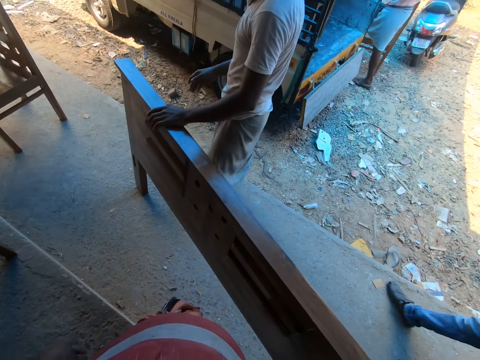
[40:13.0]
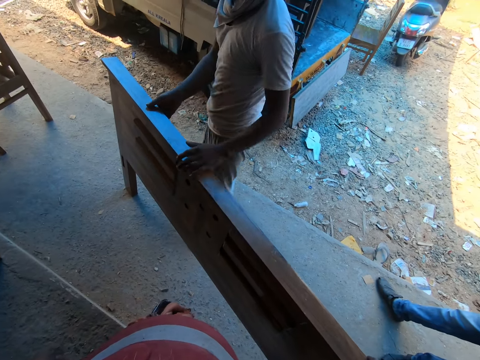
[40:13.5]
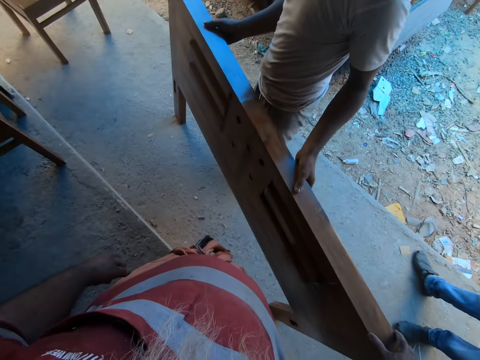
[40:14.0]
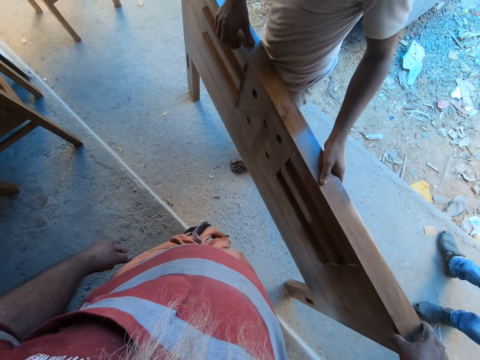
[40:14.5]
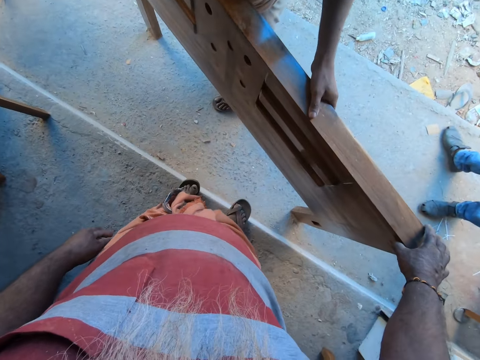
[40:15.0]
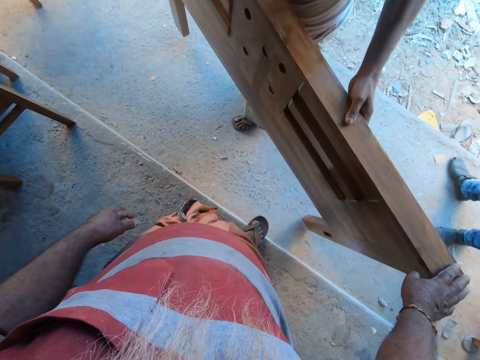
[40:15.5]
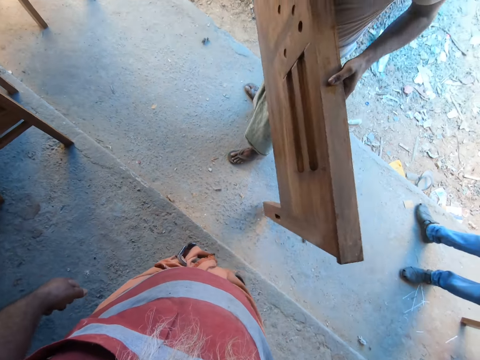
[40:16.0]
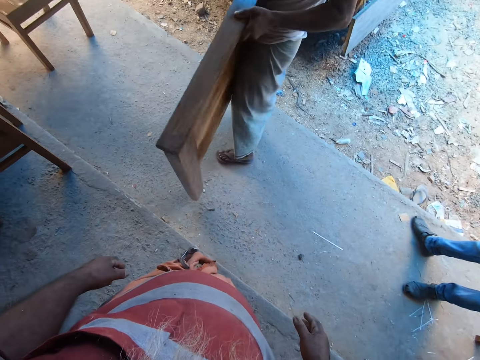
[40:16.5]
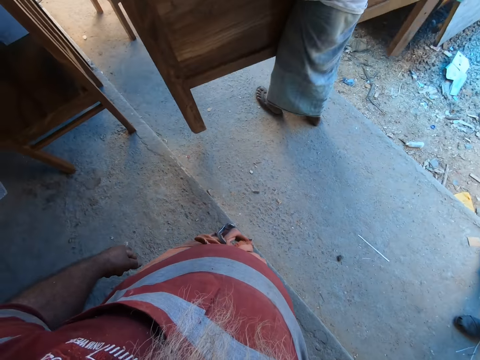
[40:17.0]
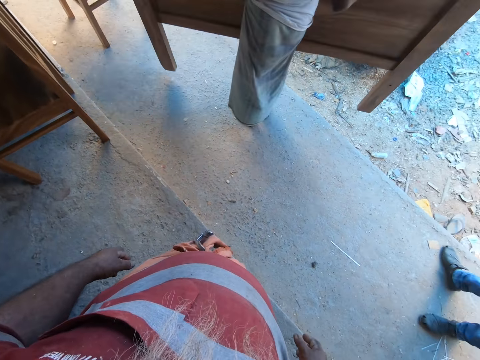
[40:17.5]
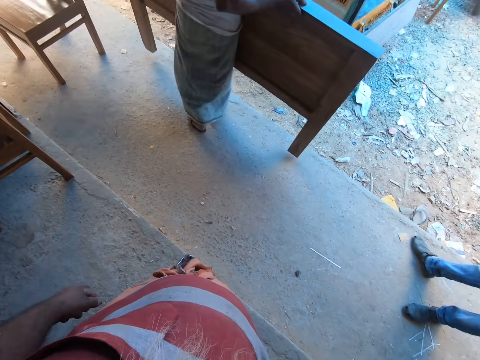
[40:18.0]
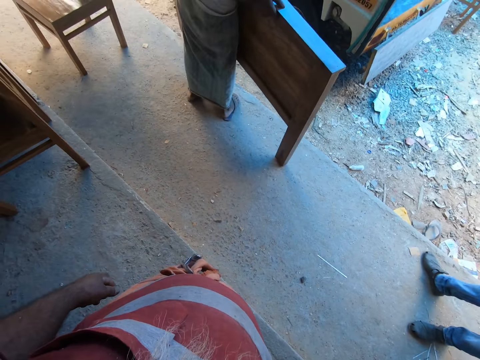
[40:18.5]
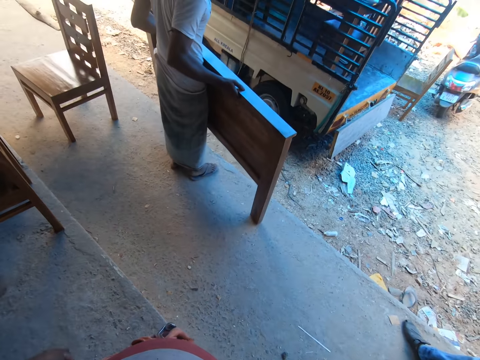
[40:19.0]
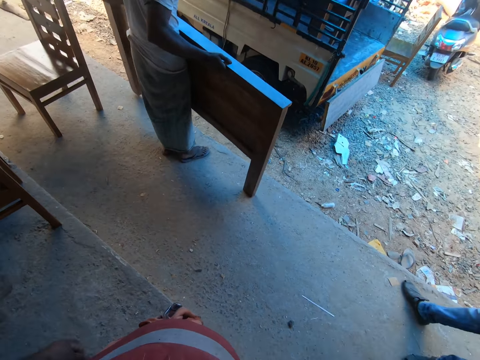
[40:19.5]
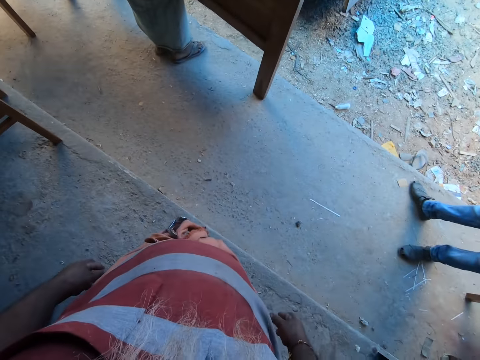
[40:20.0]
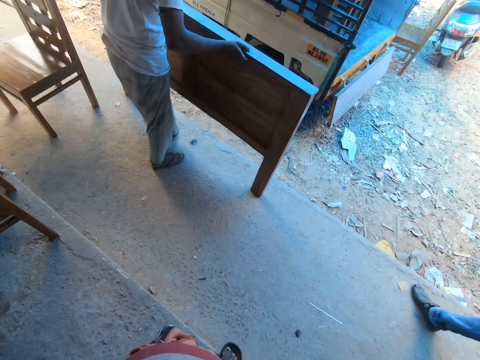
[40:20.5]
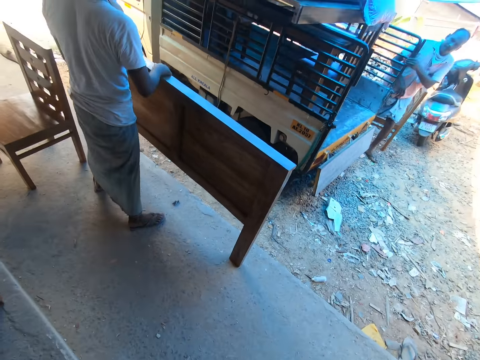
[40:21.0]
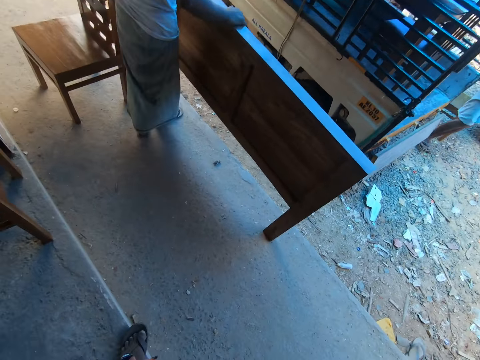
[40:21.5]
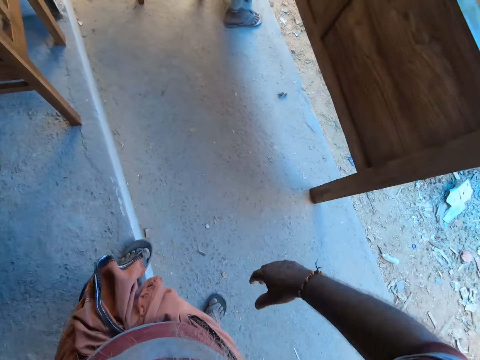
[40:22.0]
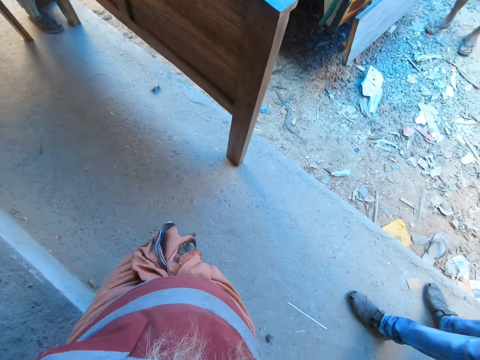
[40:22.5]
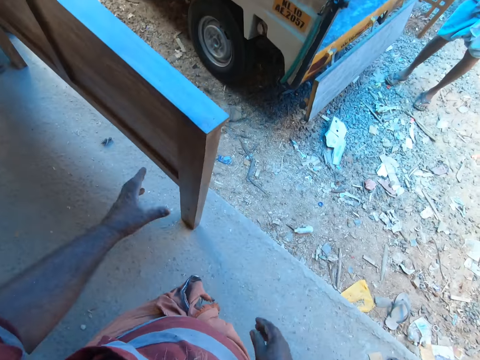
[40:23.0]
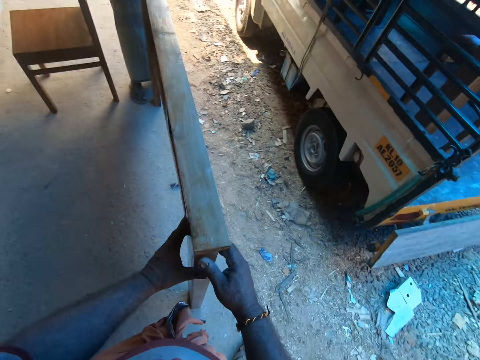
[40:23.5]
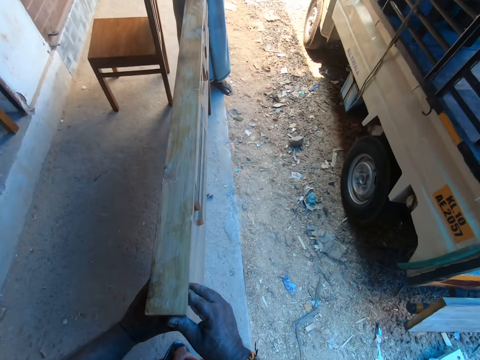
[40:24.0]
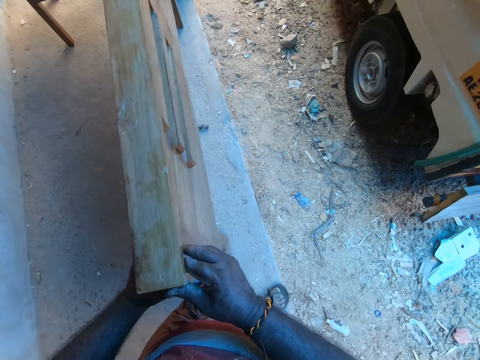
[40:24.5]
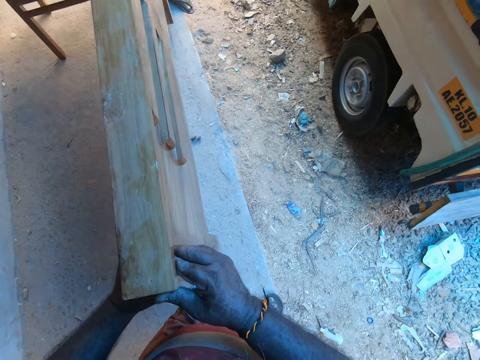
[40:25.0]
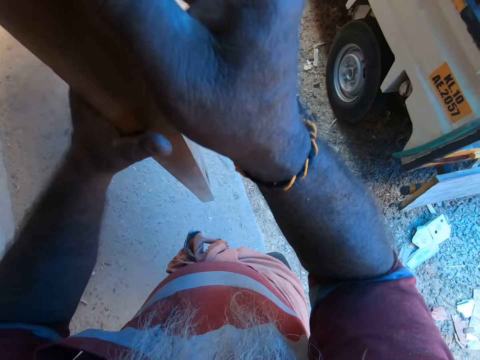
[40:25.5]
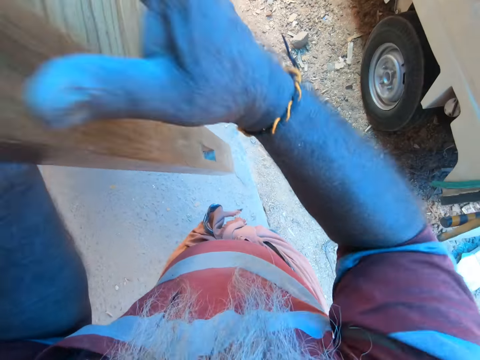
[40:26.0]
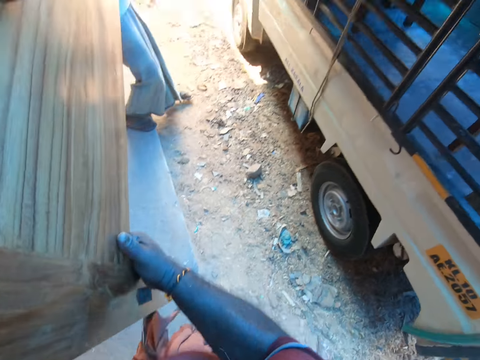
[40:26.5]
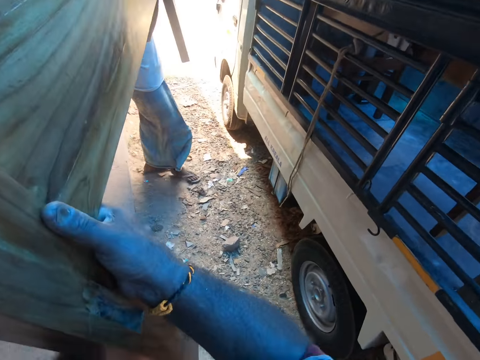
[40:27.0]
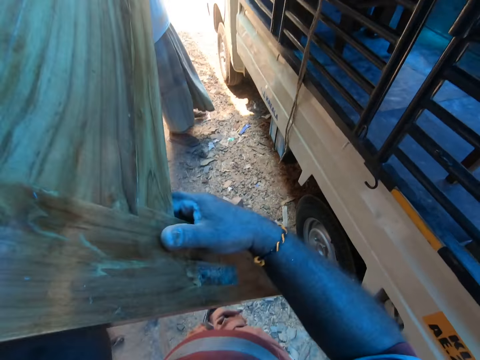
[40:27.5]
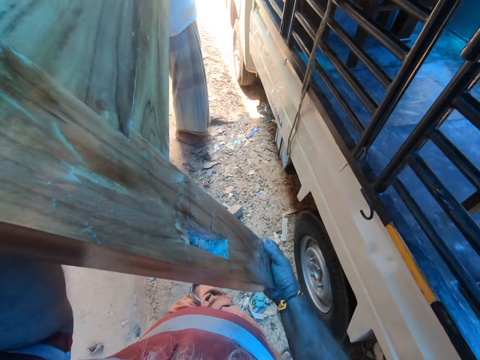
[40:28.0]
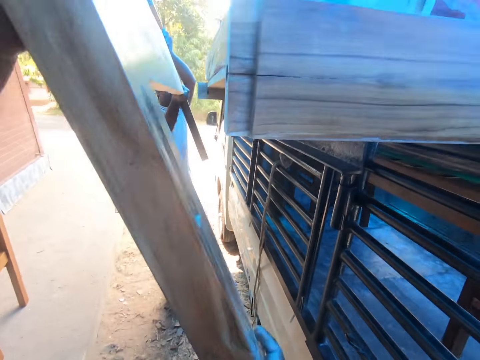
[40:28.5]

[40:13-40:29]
A man holds the bed headboard on the floor with both hands, carries the bed headboard from the floor with both hands, and drops the bed headboard on the floor with both hands. The camera wearer walks out of the shop. They hold the bed headboard on the floor with both hands. They carry the bed headboard with both hands with the man. They lift the furniture with the man. They lift the furniture onto a truck.

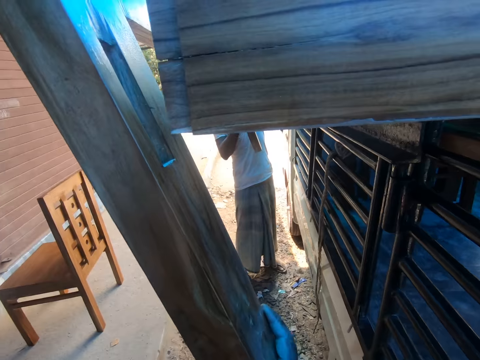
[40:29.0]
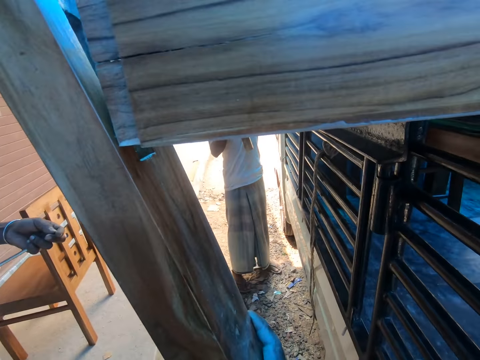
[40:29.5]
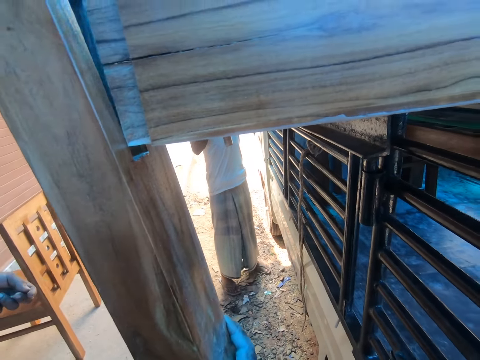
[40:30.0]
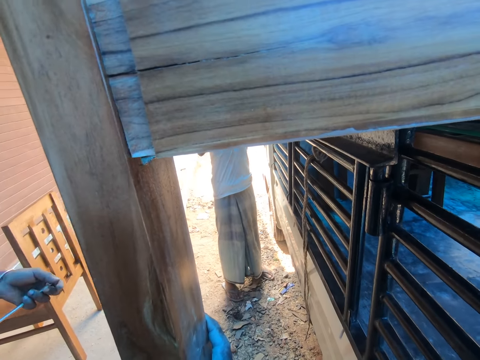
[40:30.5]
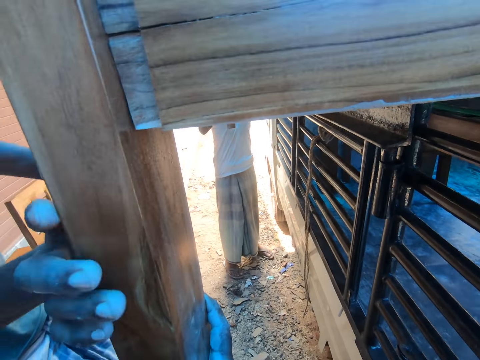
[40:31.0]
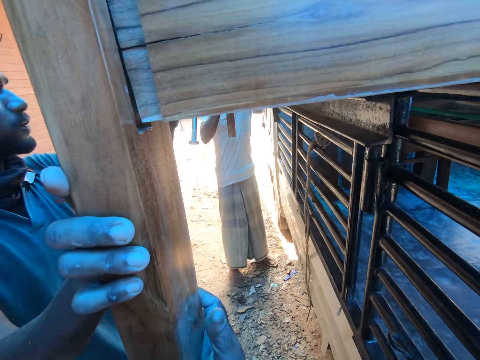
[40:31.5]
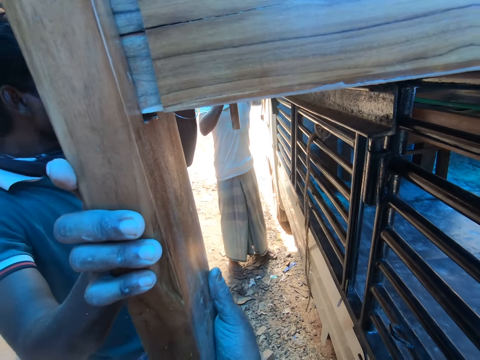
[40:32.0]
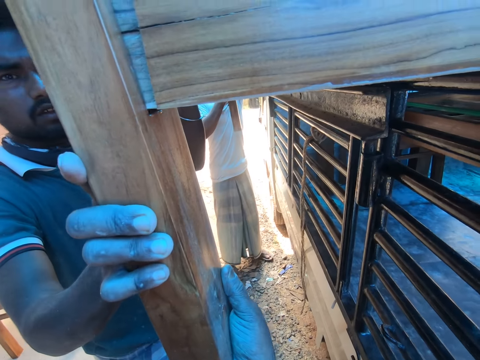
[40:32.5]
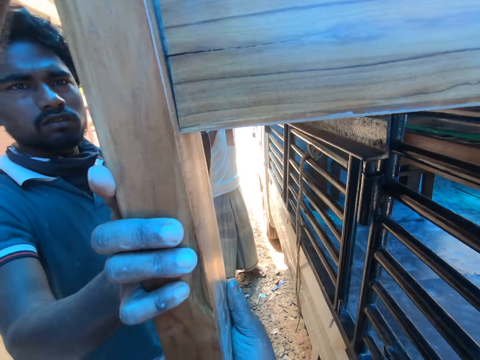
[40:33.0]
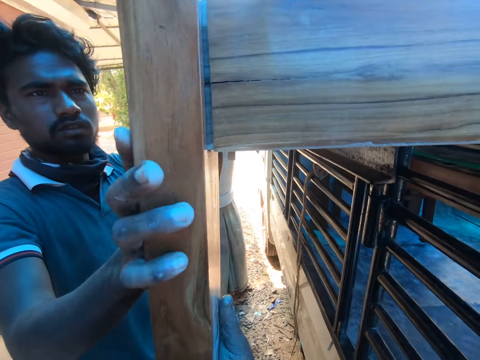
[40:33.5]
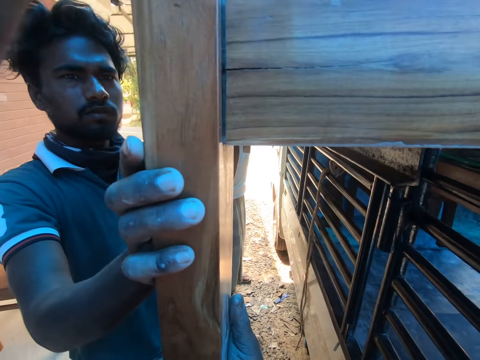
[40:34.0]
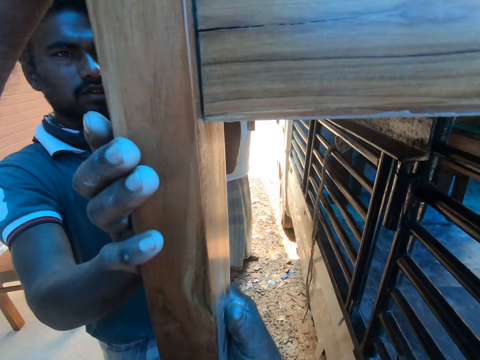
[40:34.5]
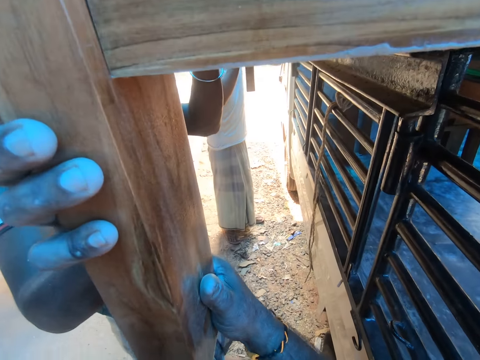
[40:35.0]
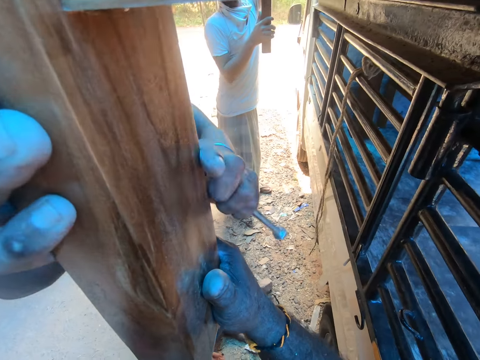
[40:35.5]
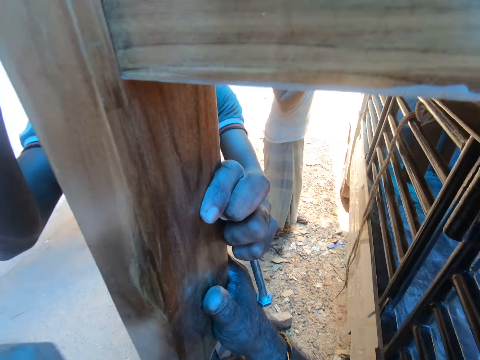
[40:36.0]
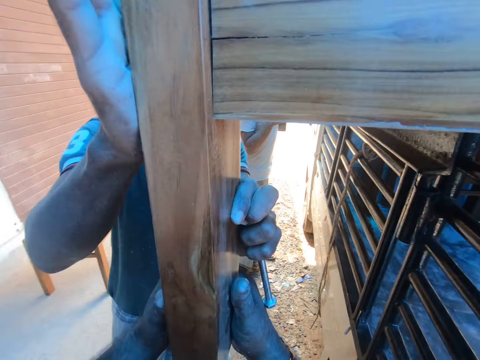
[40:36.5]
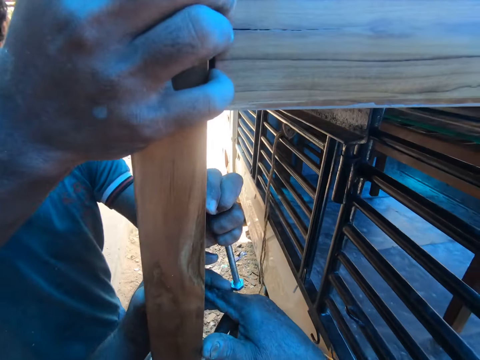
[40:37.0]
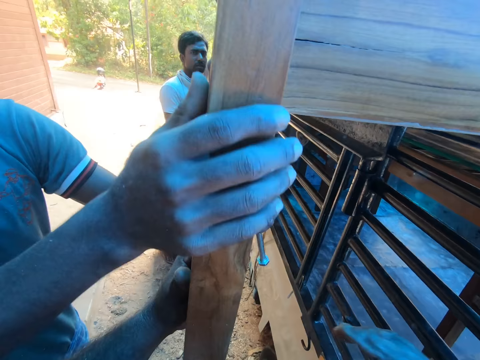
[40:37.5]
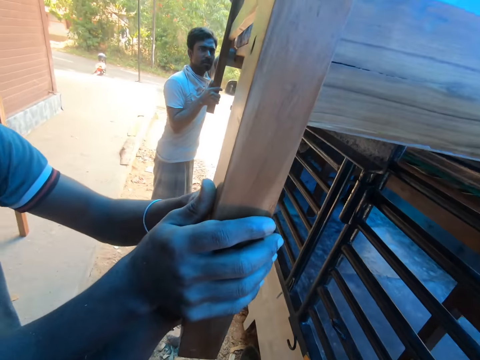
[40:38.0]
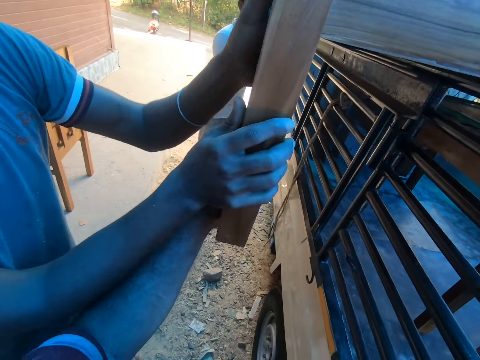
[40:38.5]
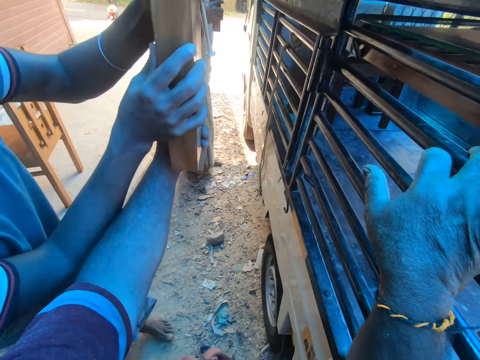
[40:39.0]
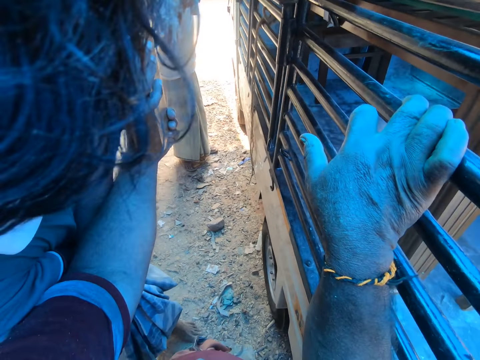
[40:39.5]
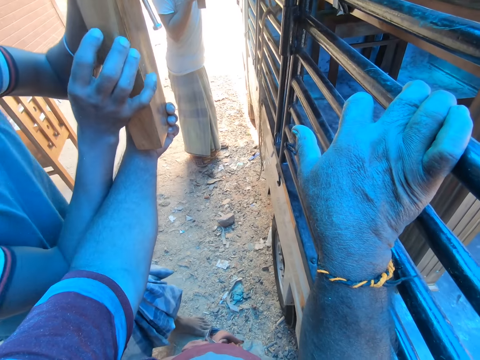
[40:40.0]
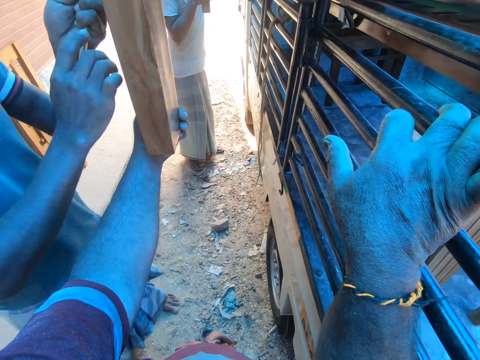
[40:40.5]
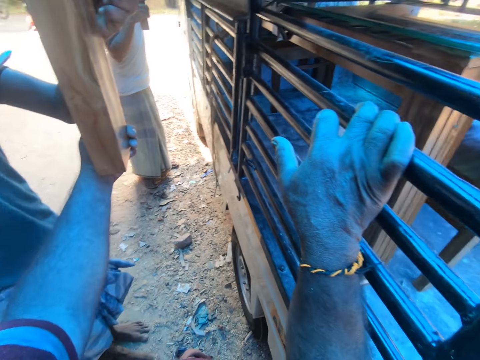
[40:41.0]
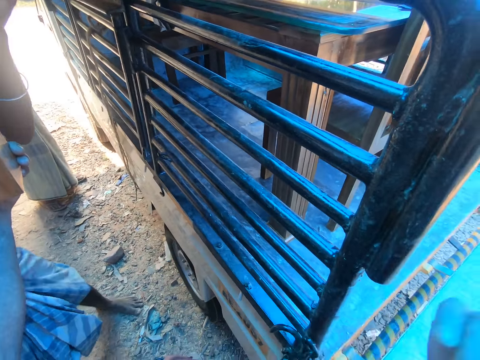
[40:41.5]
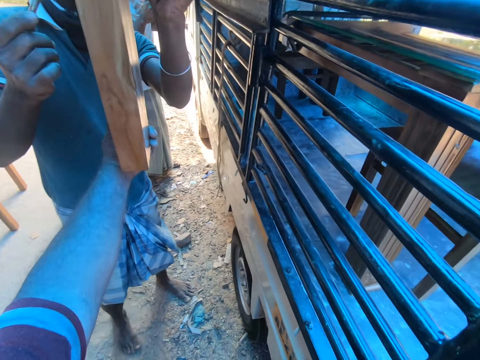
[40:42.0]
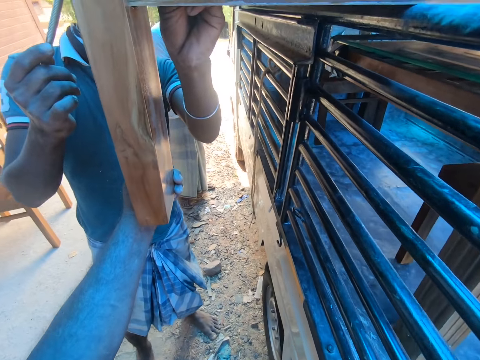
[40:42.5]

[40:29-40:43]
The camera wearer fixes the bed headboard on the side rail slat on the pickup truck with both hands with a man. Another man fixes the bed headboard in the side rail slat with both hands. The other man holds the furniture. The camera wearer hits the bed headboard in the side rail slat on the pickup truck with his left hand. The other man holds the bed headboard in the side rail slat on the pickup truck with both hands, hits the bed headboard in the side rail slat on the pickup truck with his right hand, and holds the bed headboard in the side rail slat on the pickup truck with both hands. The other man removes a long nut from his left hand with his right hand. The camera wearer holds the furniture with his left hand. The other man holds the bed headboard in the side rail slat on the pickup truck with his left hand.
